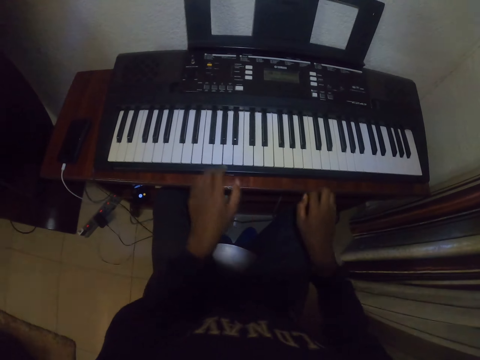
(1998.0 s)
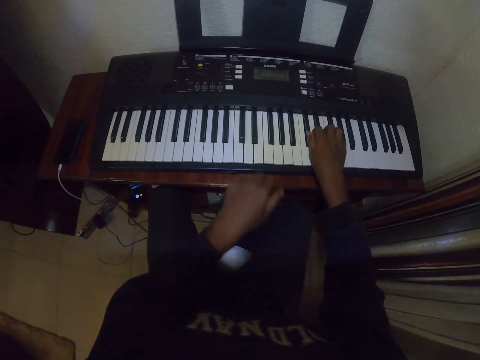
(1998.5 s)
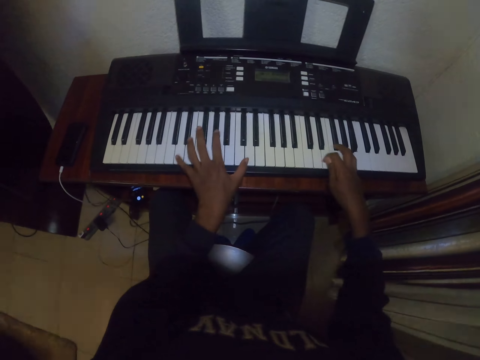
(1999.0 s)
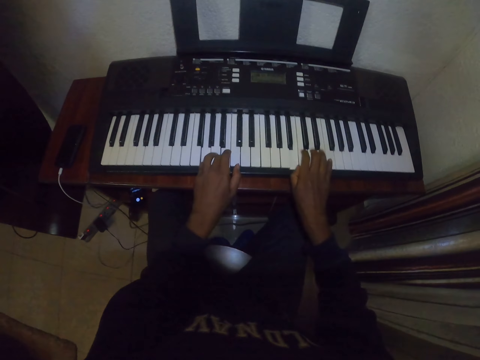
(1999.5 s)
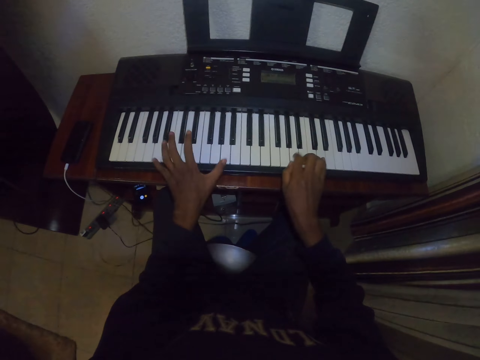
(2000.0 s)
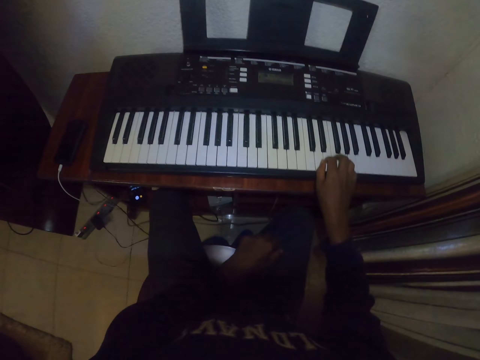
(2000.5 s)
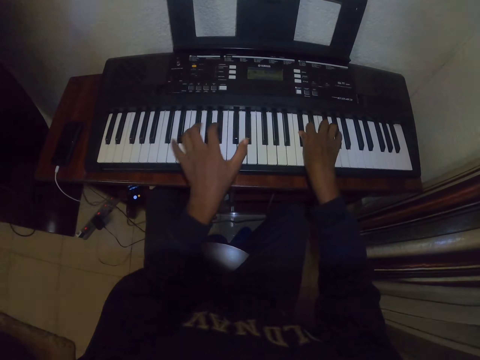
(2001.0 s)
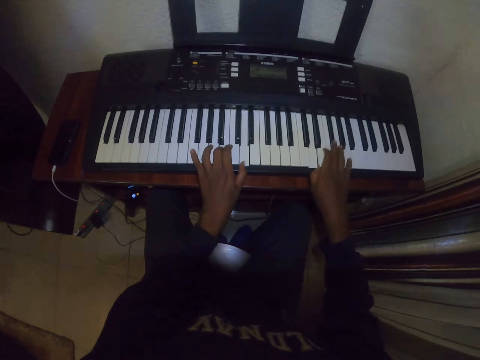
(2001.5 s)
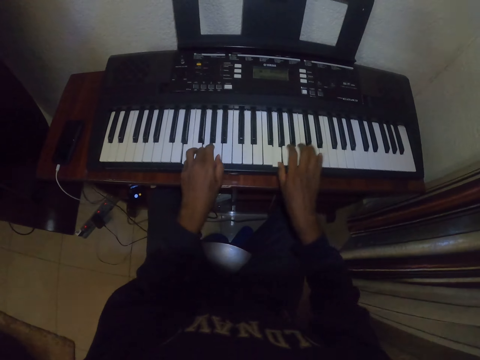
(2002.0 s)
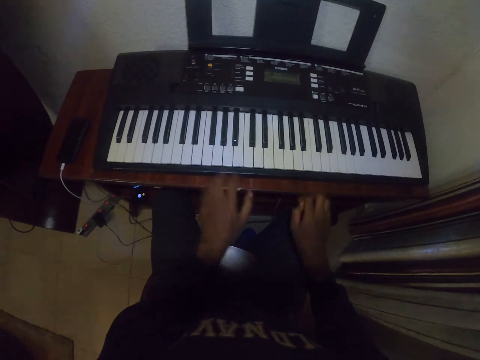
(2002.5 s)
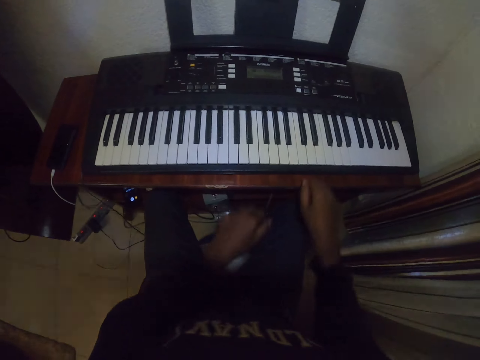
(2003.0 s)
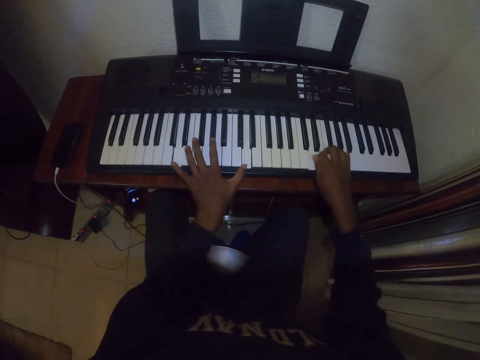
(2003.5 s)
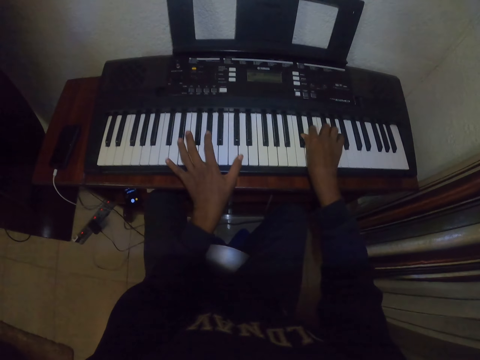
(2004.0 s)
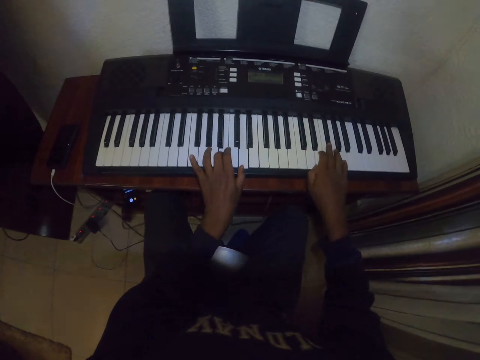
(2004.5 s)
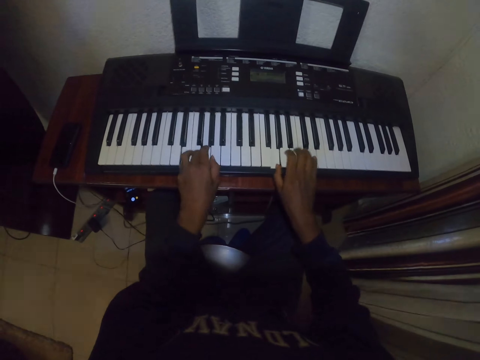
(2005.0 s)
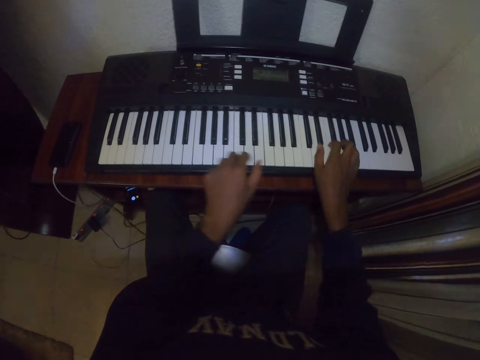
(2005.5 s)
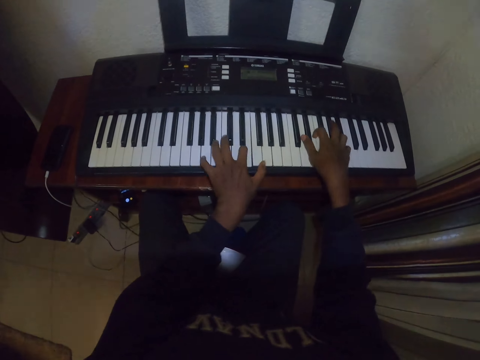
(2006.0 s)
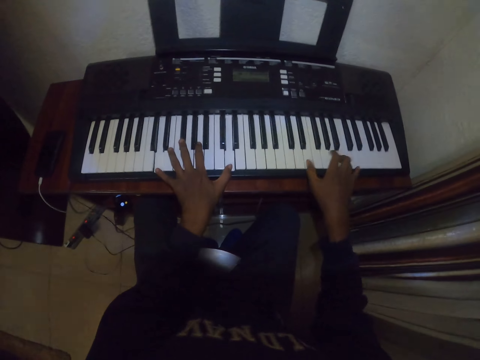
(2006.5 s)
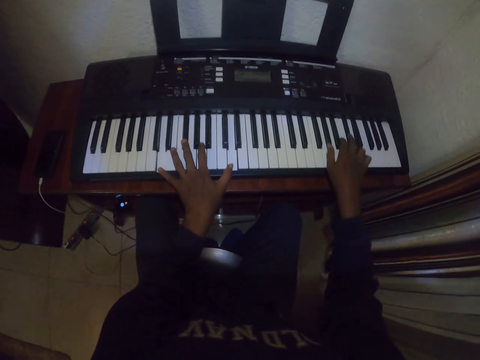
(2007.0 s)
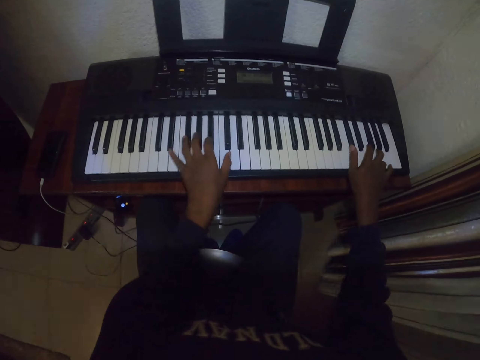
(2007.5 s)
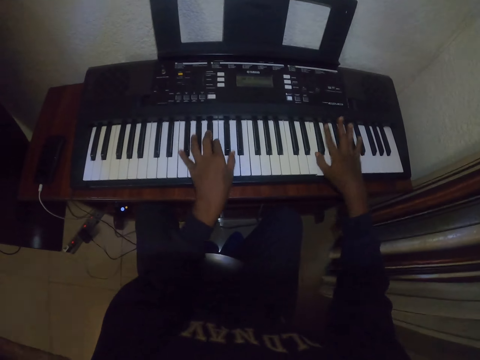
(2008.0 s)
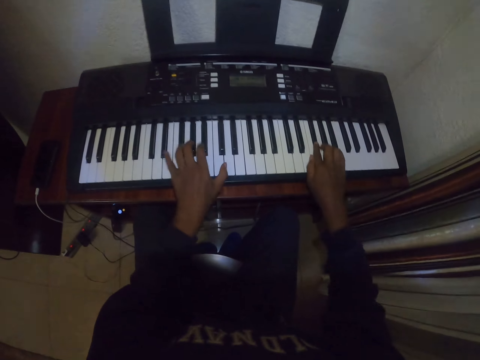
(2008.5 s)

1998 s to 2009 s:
The camera wearer lowers his left hand. He plays a piano. He lowers his hands and plays the piano.

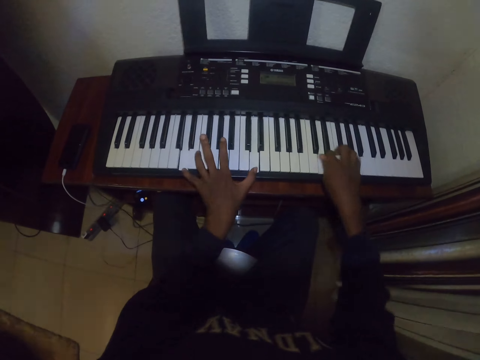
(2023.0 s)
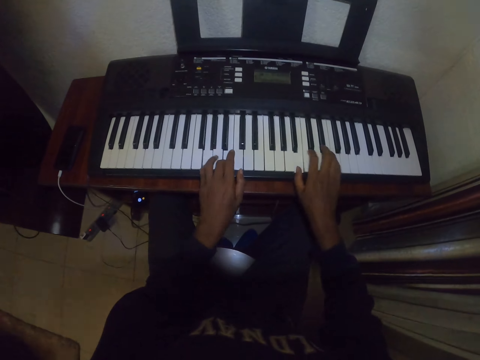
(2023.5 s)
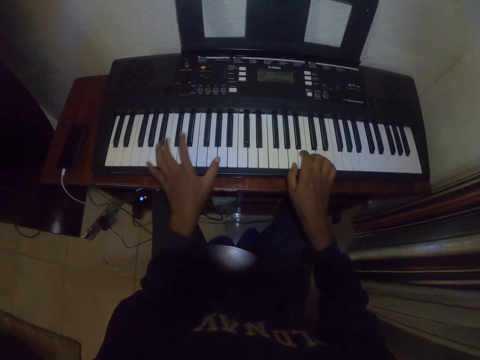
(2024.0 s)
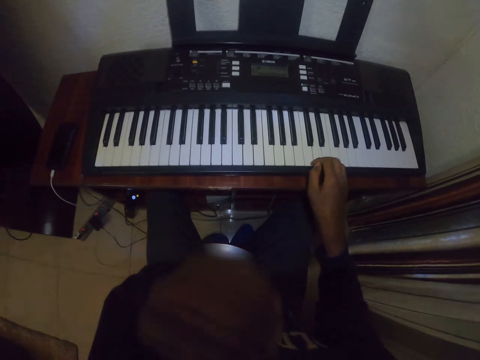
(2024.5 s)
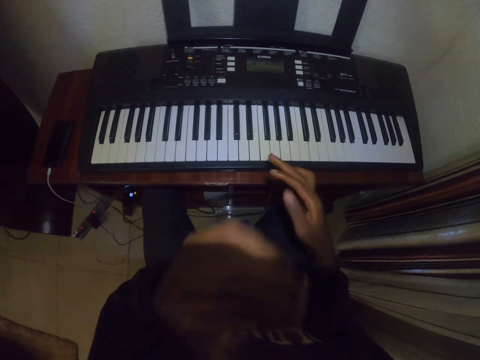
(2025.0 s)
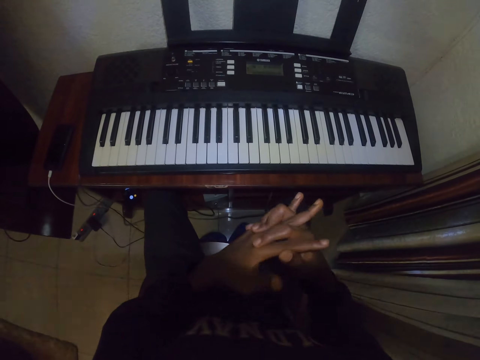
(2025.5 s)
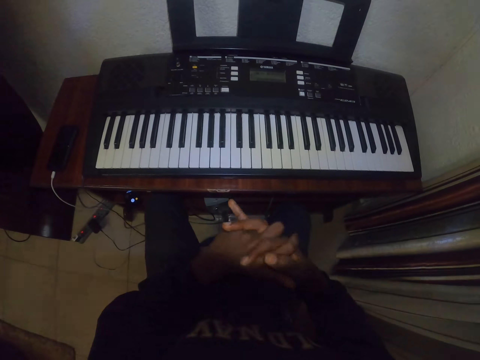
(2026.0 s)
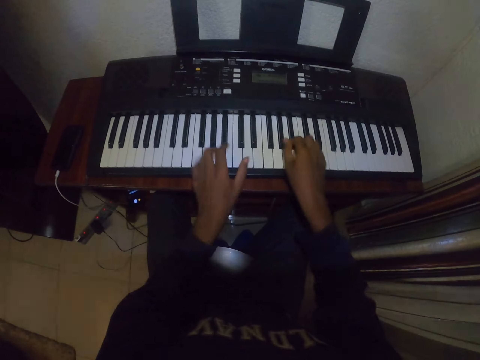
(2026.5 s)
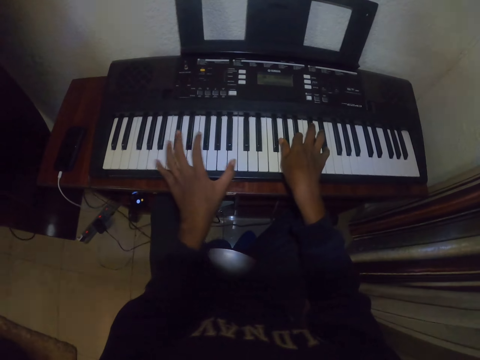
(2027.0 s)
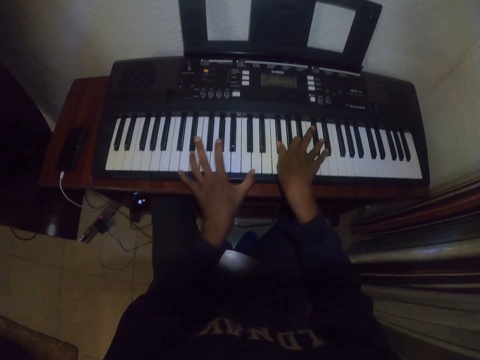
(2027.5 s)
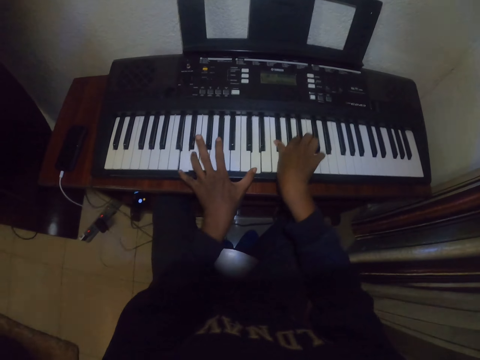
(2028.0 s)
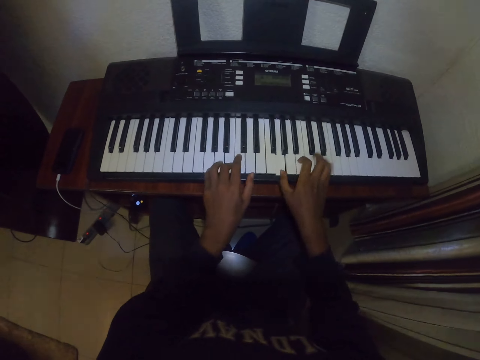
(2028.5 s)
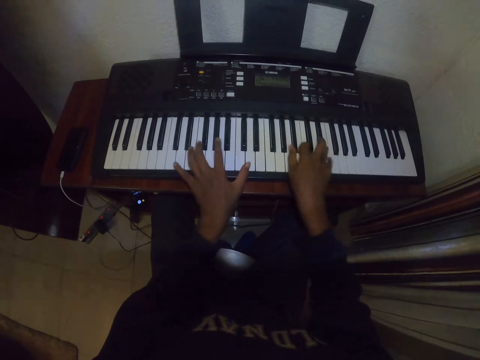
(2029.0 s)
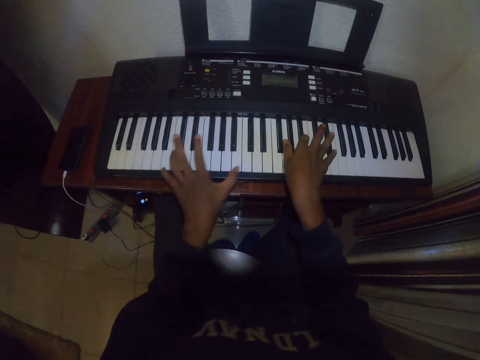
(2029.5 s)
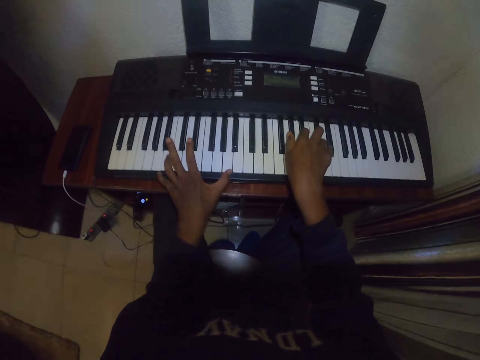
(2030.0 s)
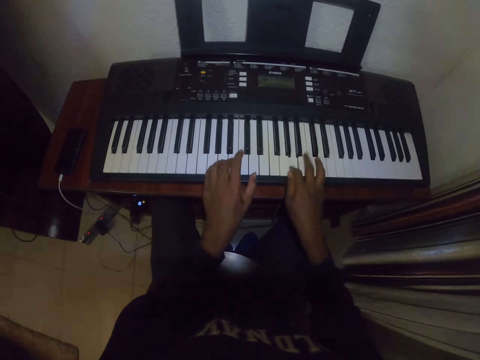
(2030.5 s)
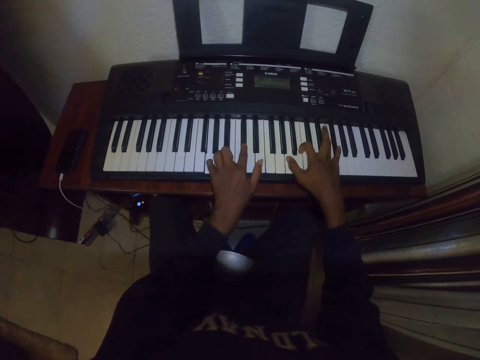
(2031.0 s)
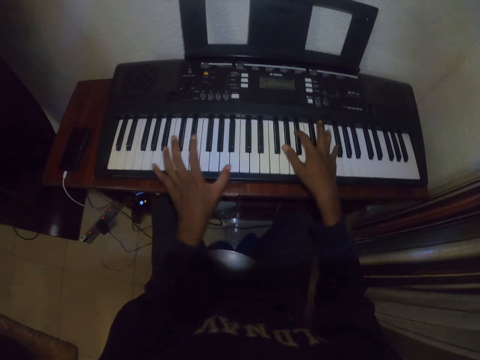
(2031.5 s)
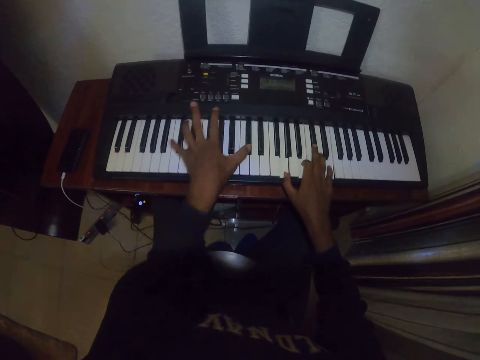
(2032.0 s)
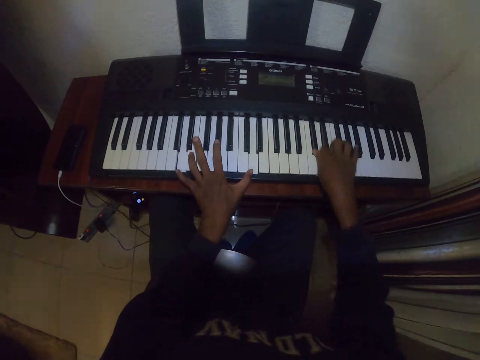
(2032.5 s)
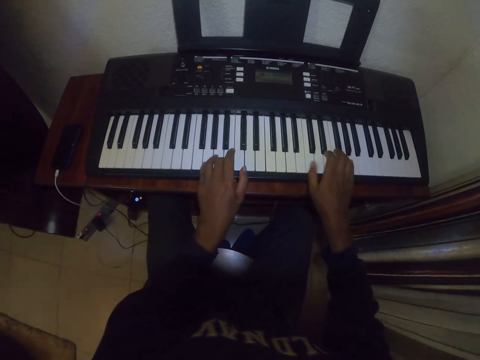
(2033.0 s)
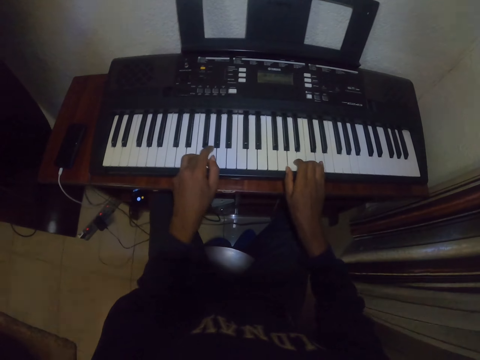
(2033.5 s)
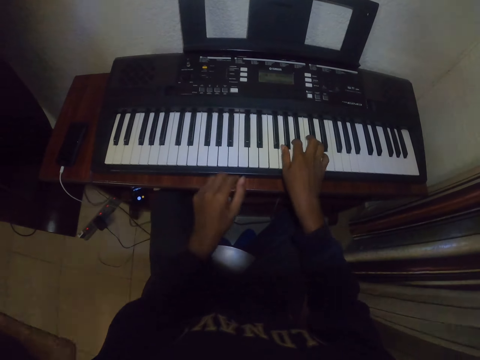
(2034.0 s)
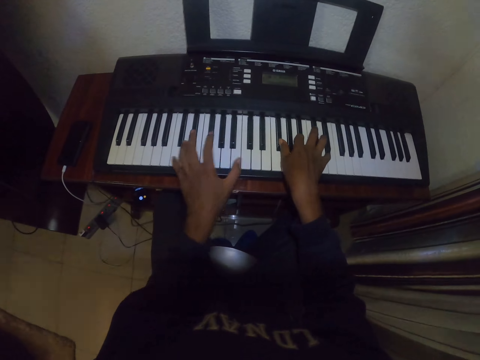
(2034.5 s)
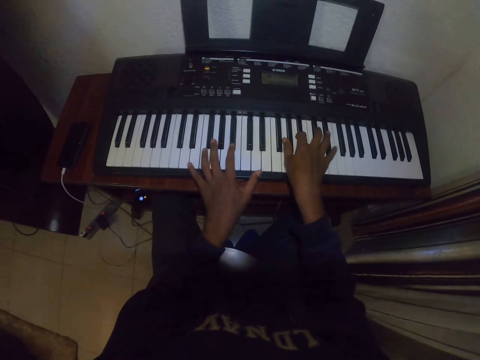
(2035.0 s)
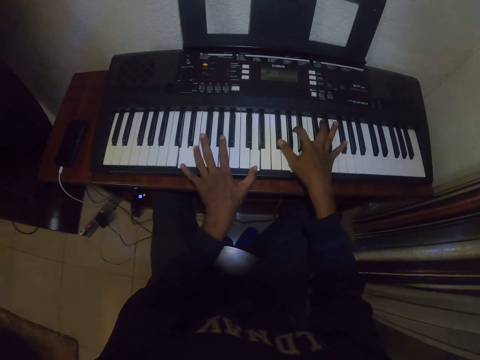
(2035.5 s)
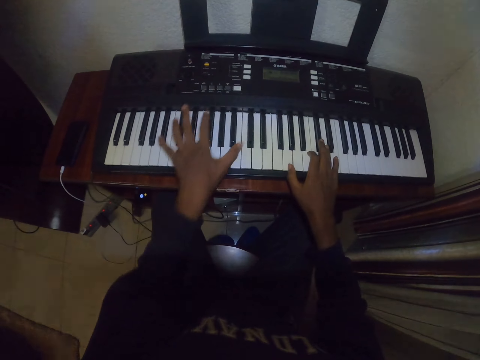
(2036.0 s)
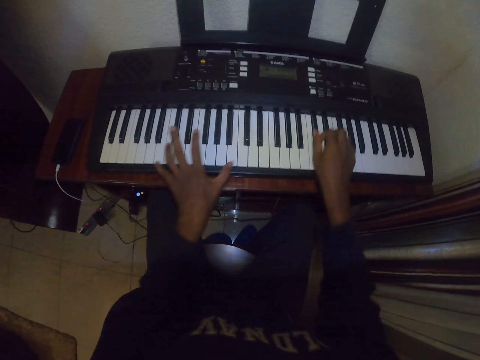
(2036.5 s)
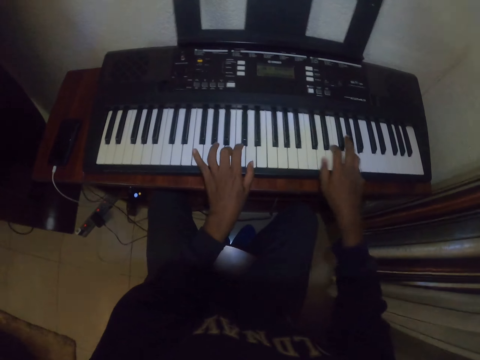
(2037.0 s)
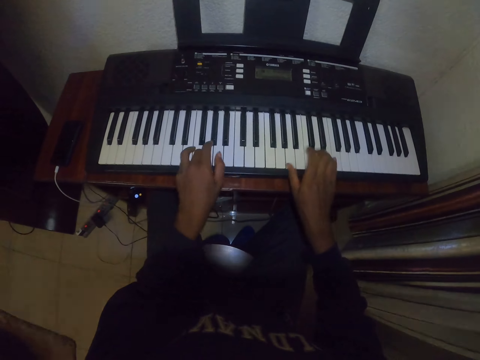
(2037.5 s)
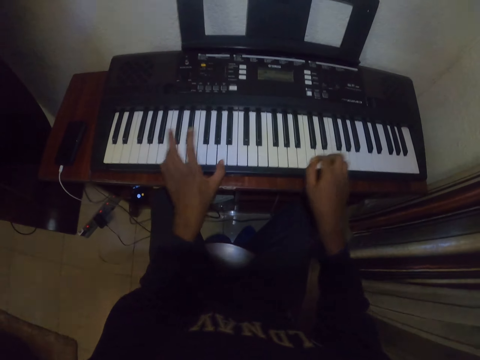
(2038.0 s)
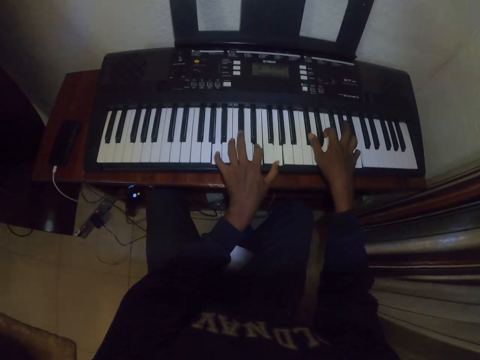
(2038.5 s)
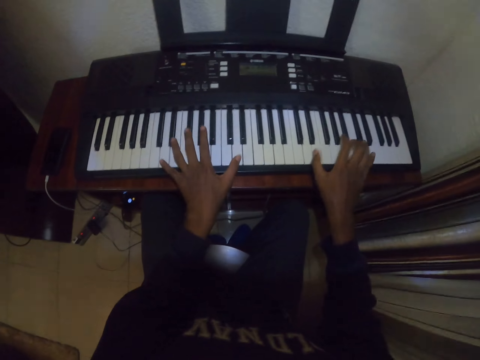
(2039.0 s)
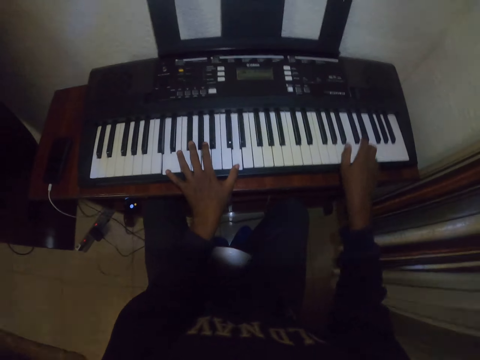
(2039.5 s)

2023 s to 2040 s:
The camera wearer touches his face, joins hands and bends hands. He places hands on a keyboard. He plays a piano.
